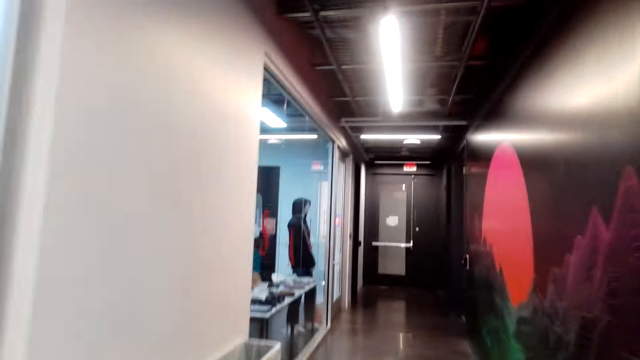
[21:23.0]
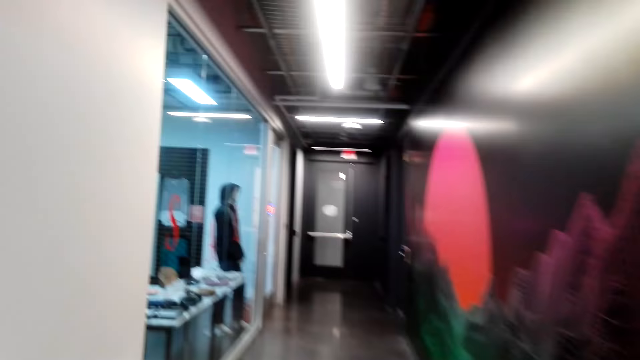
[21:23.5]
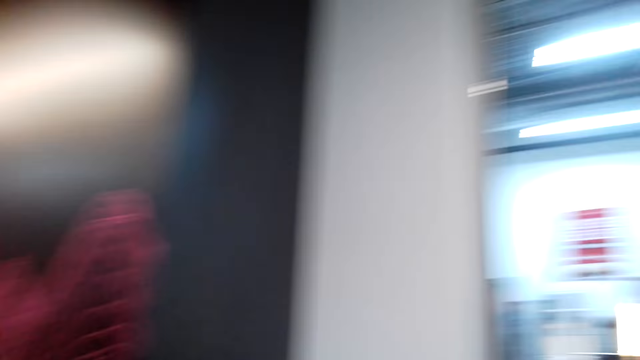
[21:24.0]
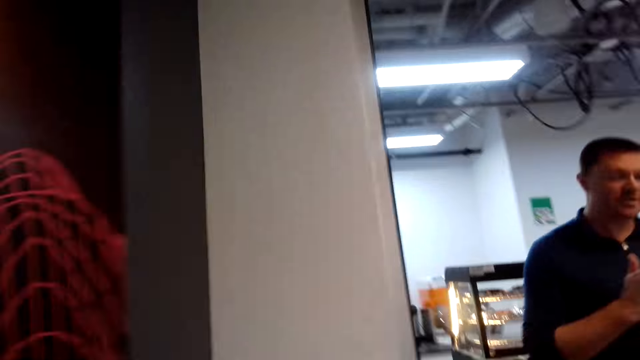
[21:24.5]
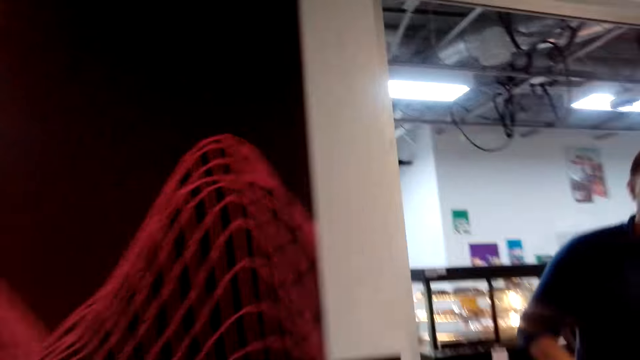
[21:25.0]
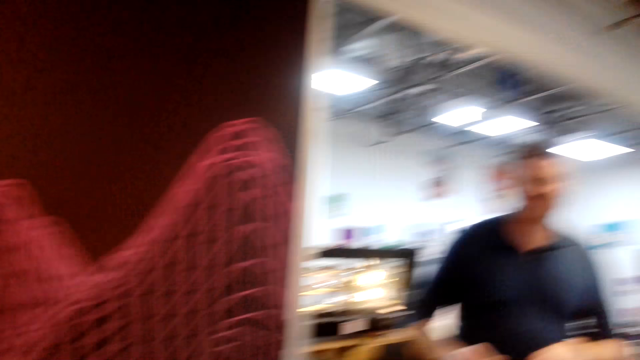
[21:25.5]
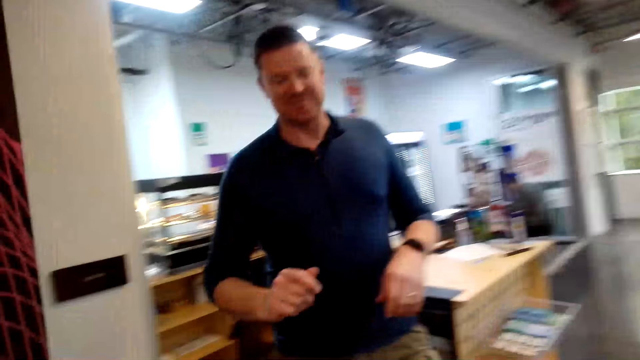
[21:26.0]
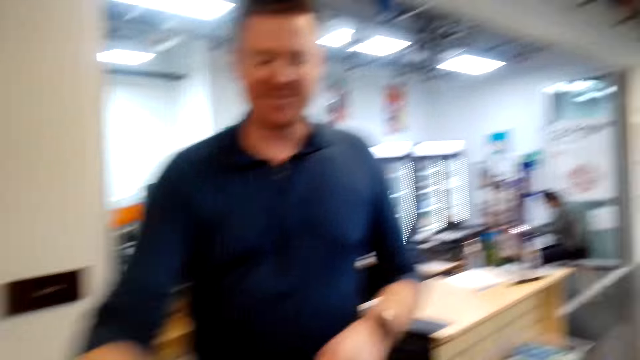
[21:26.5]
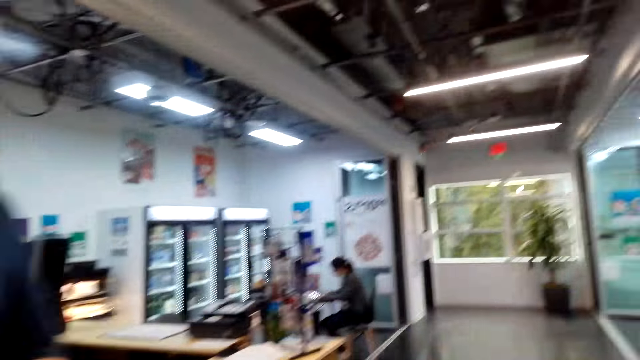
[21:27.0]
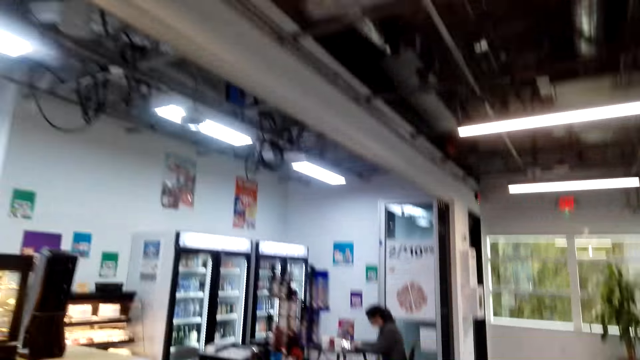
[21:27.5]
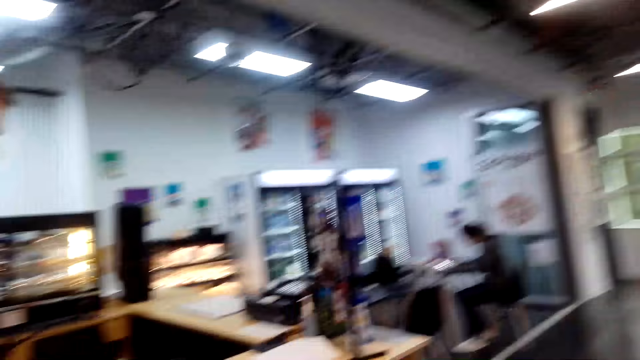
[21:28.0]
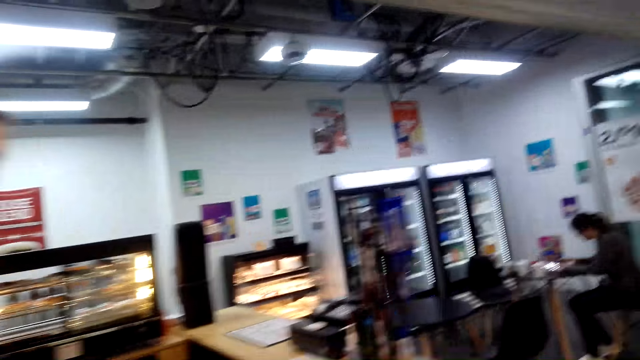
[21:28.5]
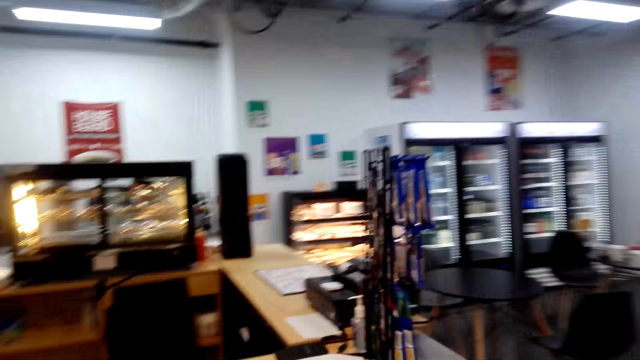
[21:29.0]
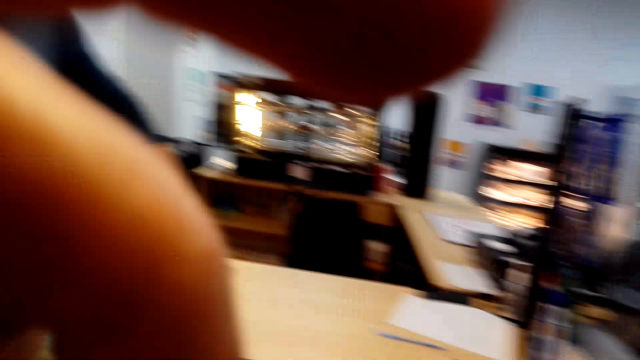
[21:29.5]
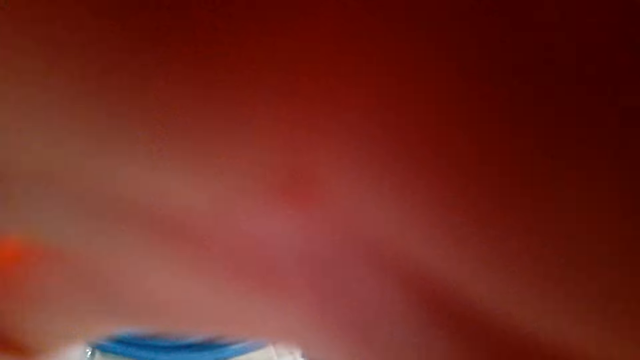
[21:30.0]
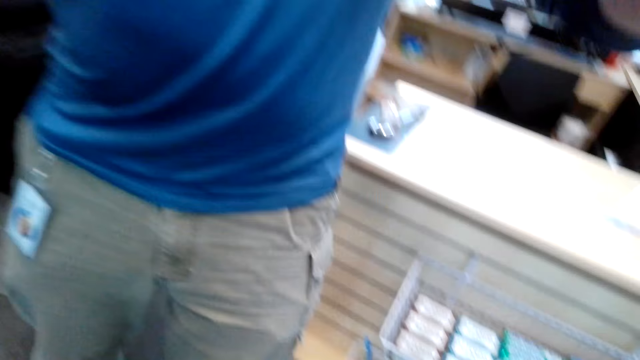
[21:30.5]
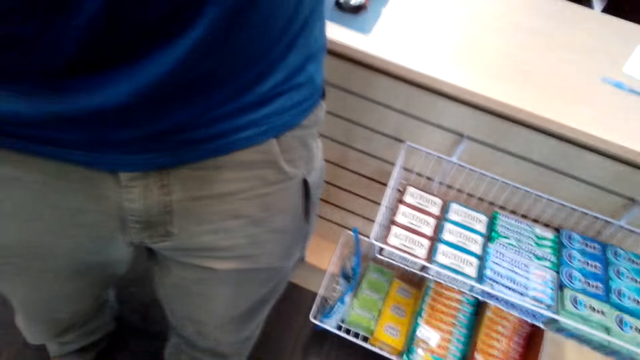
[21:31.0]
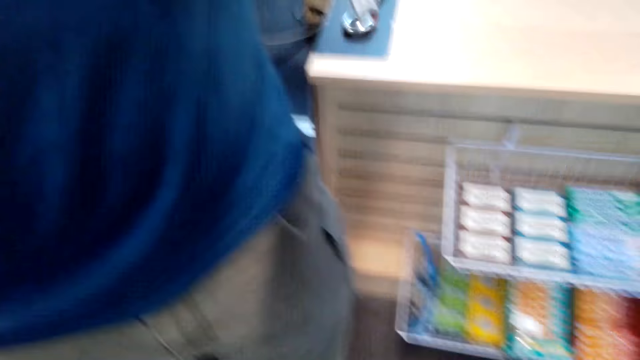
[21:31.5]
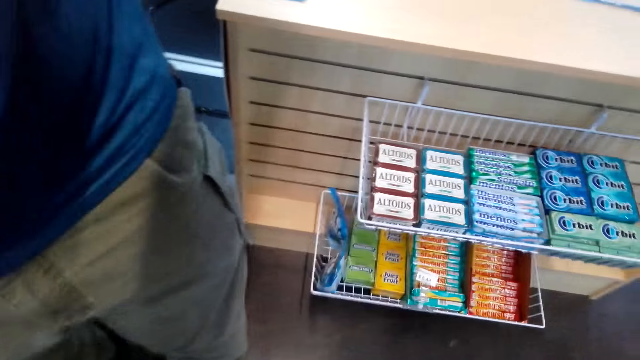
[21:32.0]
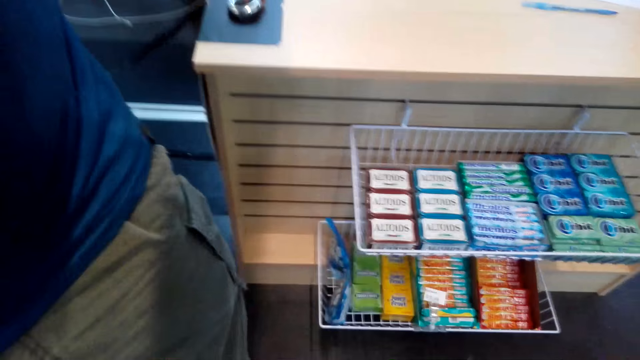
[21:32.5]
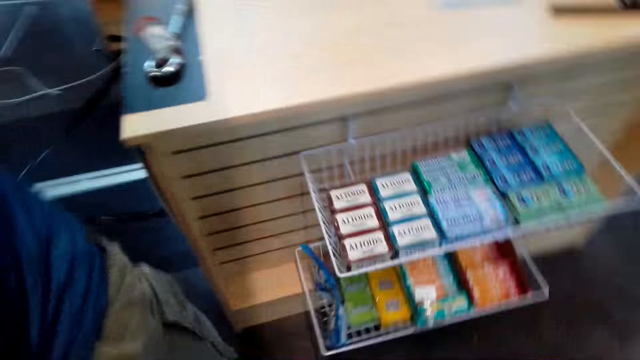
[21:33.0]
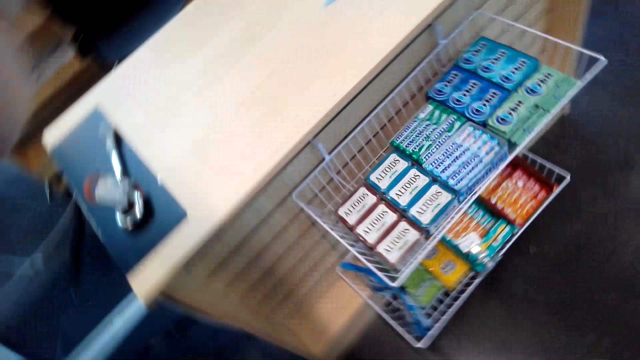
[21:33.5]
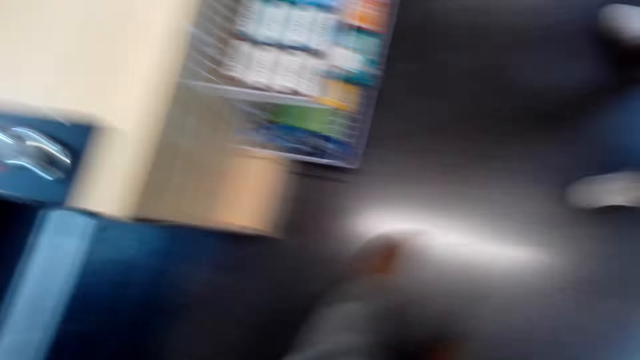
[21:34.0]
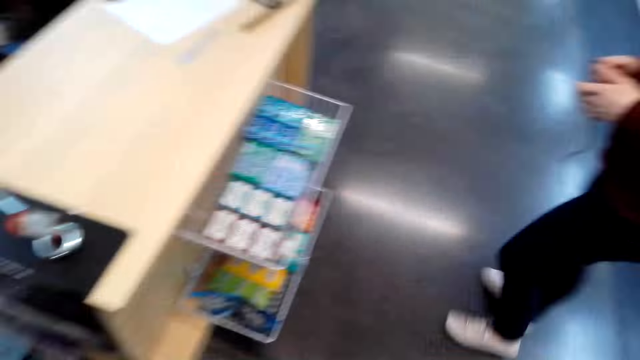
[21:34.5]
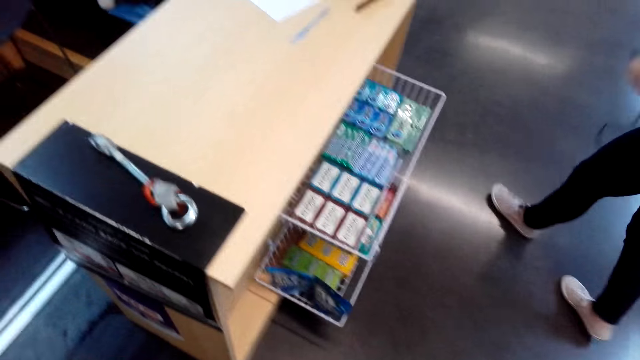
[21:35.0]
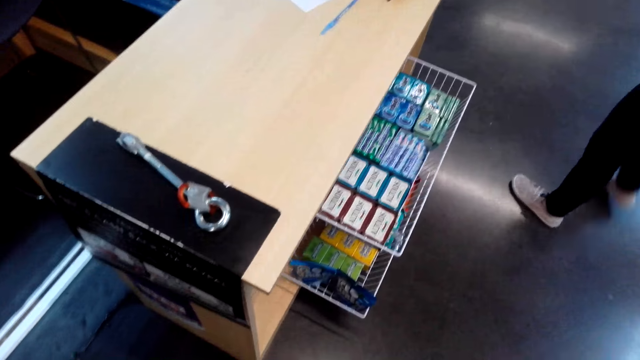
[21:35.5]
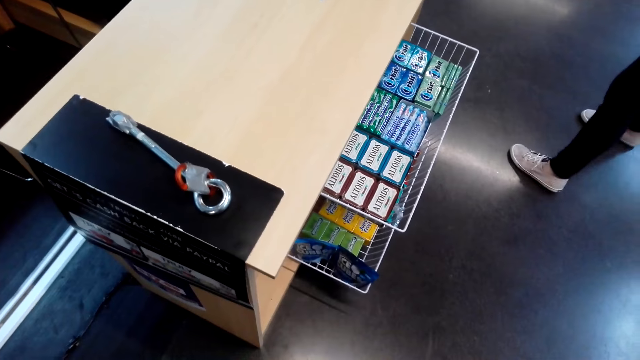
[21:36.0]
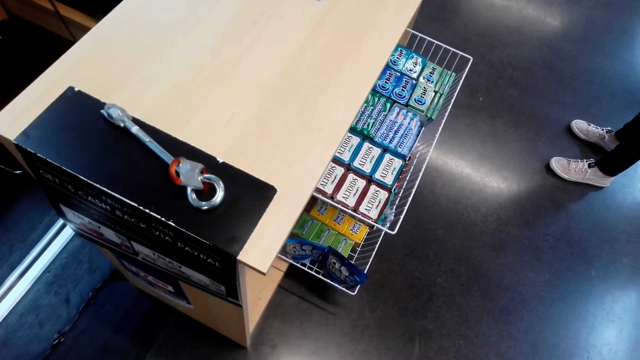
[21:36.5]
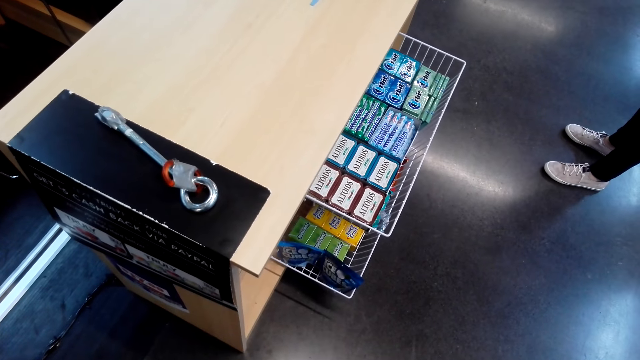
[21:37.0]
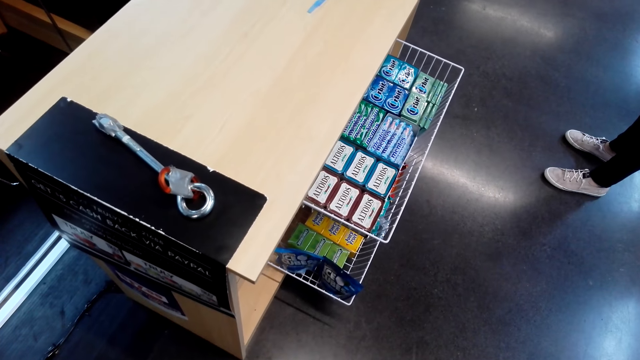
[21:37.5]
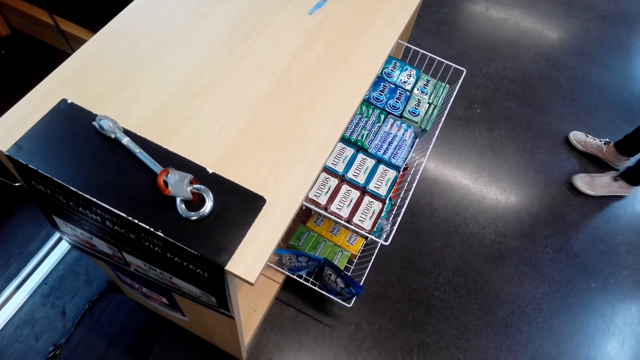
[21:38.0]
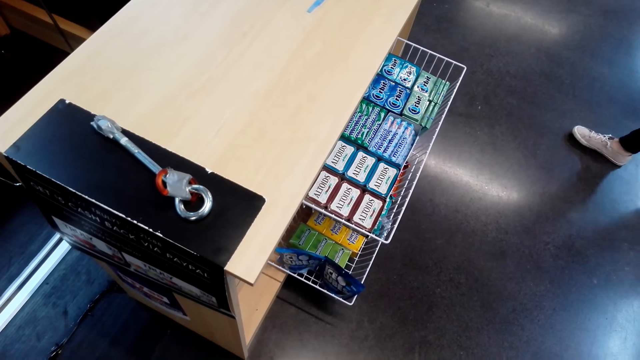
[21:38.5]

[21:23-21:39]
The camera wearer talks to a man. The man walks in the shop. The man picks up a camera. The camera wearer removes the camera. They wear the camera.
